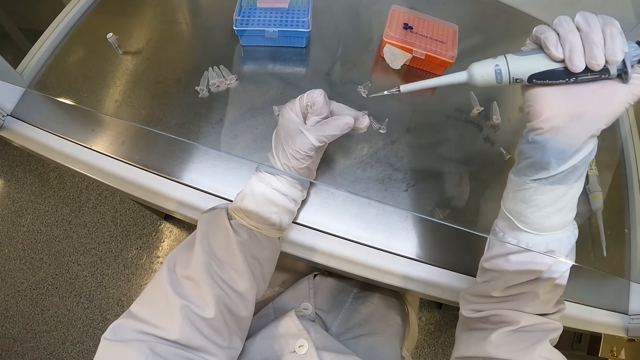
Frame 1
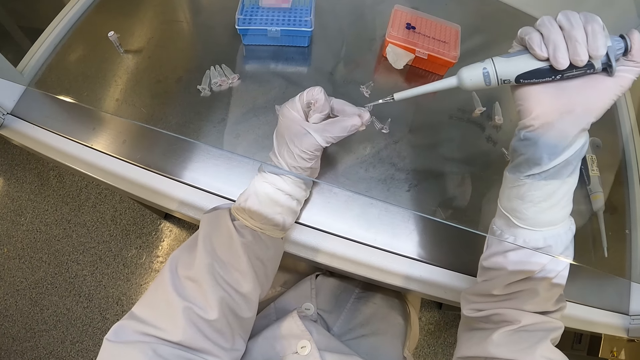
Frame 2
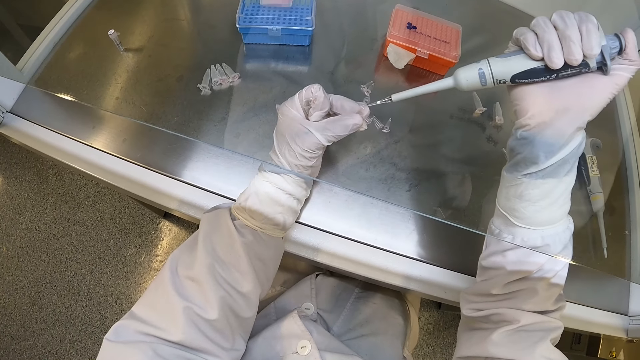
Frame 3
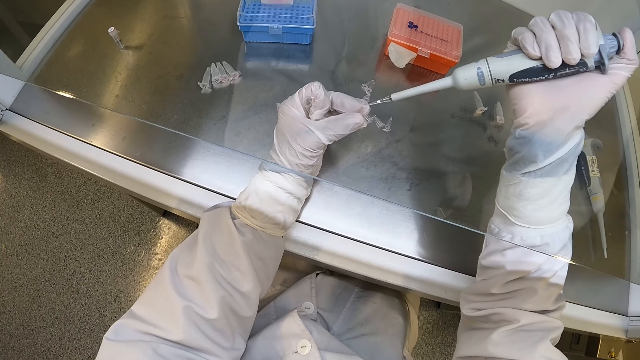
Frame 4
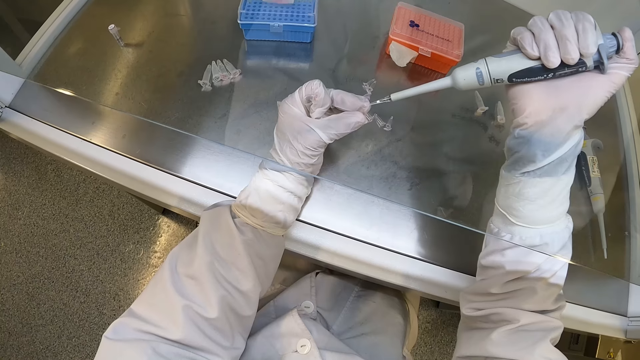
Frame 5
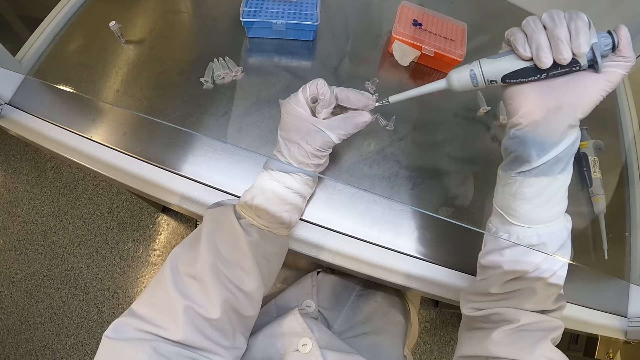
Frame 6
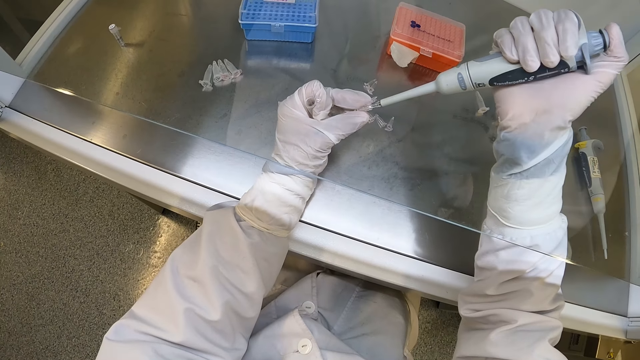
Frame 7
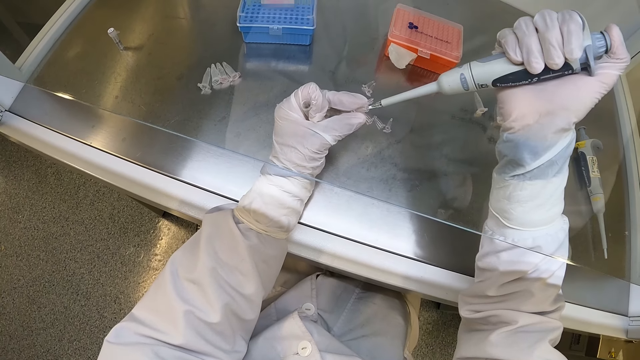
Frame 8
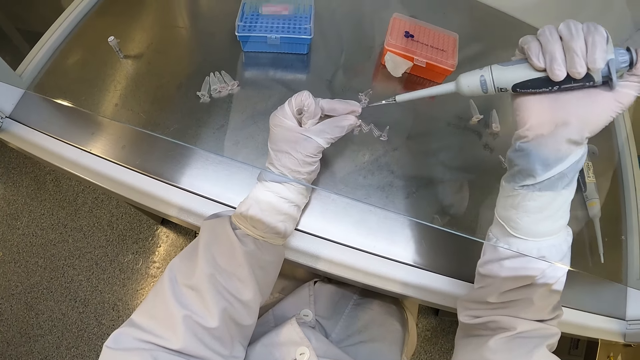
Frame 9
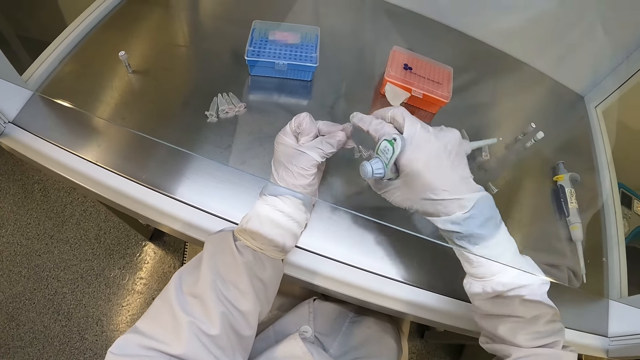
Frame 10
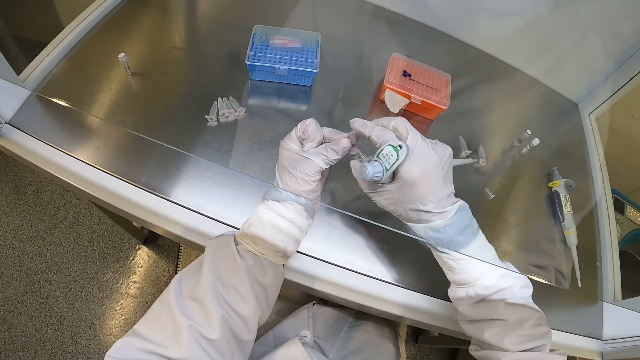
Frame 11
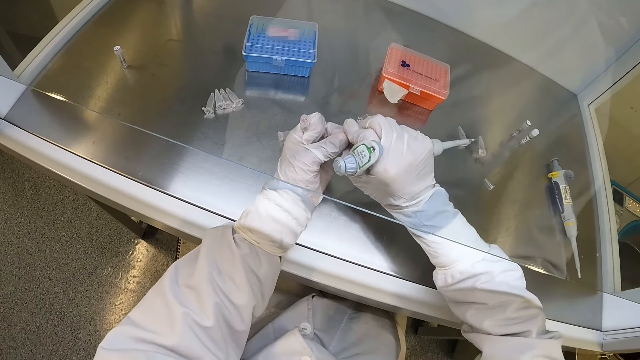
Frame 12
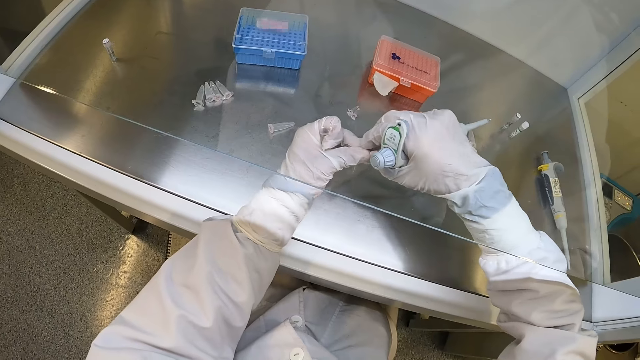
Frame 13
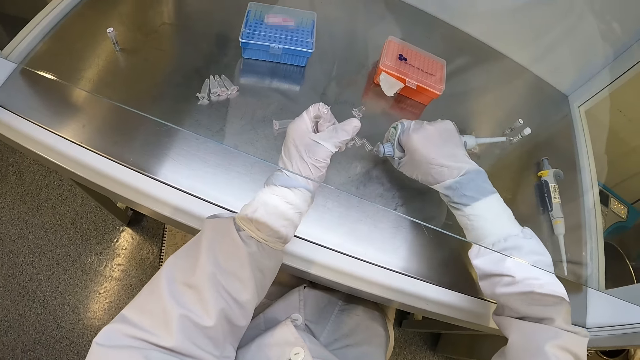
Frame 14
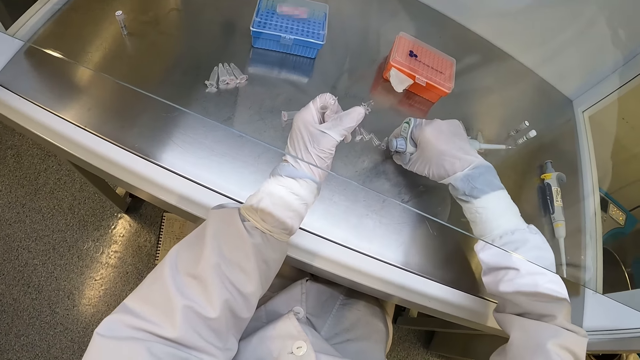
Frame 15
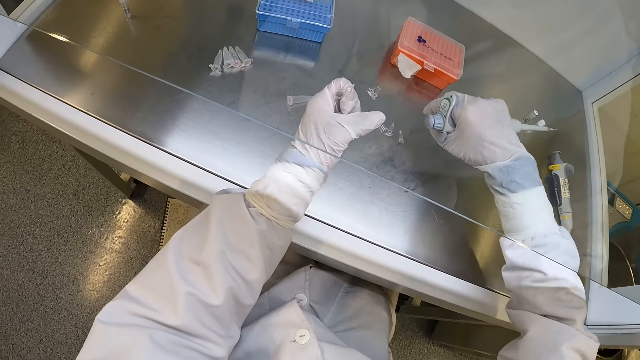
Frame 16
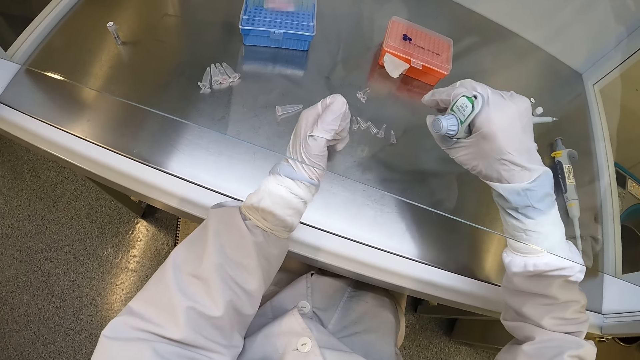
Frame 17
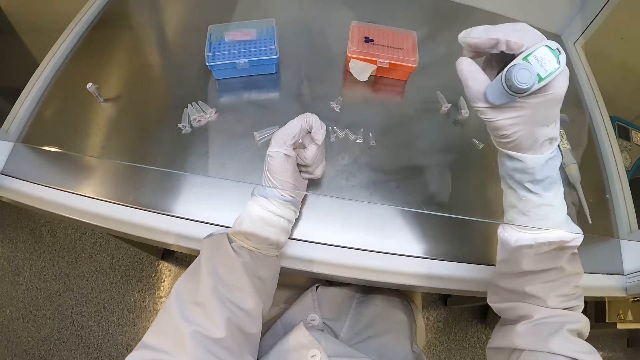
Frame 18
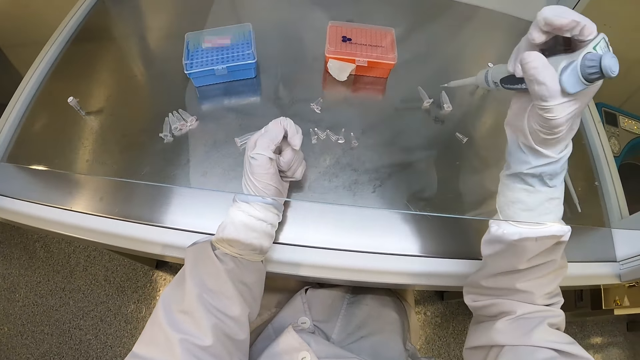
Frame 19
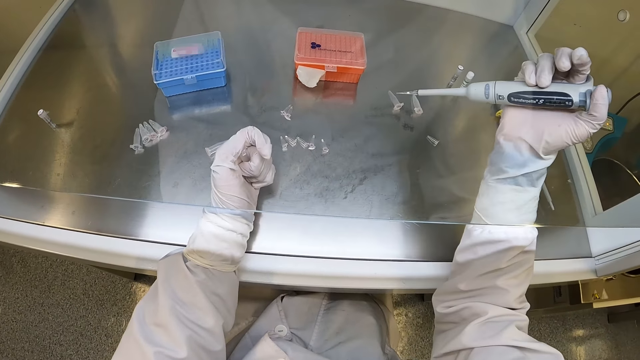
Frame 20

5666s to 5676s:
The camera wearer holds microtubes. He presses the liquid out of the pipette with his right hand into the plastic container or microtube in his left hand. He holds the microtube, holds the micropipette. He closes the plastic container in his left hand with his right hand. He holds the microtube, holds the micropipette. He passes the plastic container from his left hand to his right hand. He drops the plastic container on the table with his right hand. He holds the micropipette, closes the microtube.

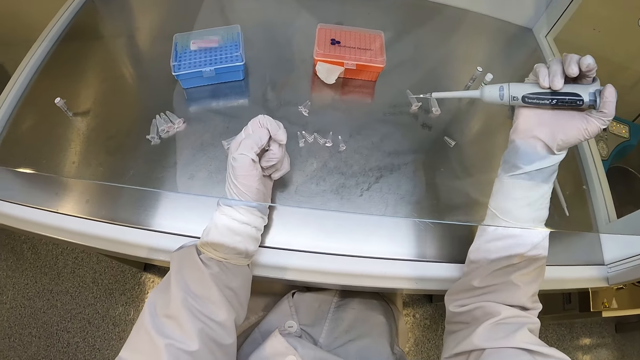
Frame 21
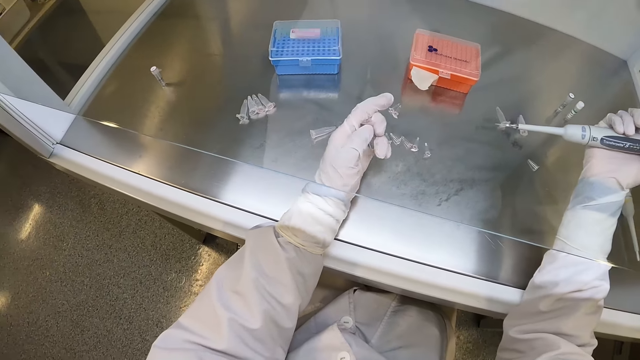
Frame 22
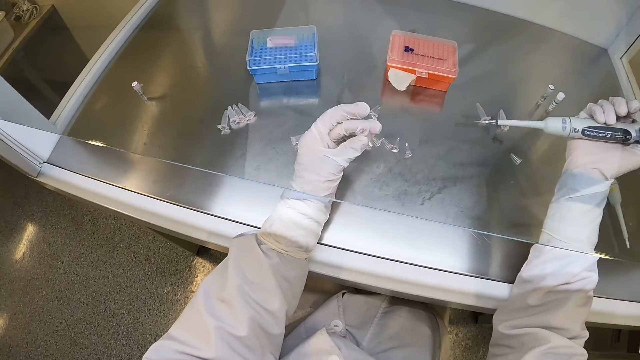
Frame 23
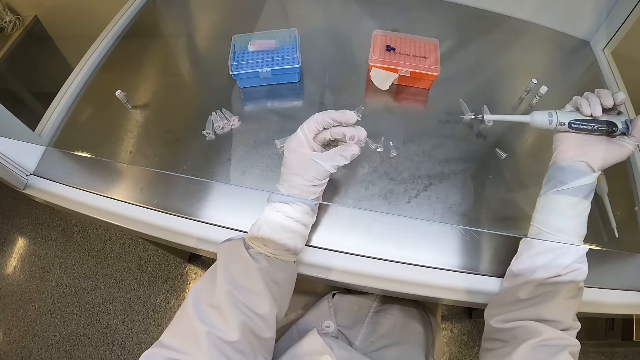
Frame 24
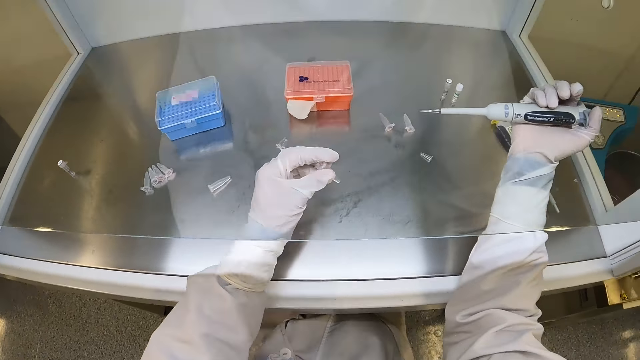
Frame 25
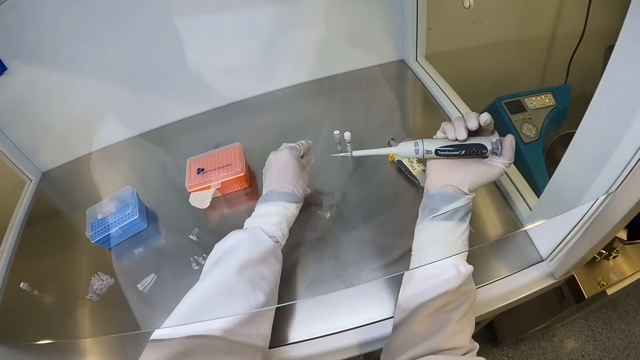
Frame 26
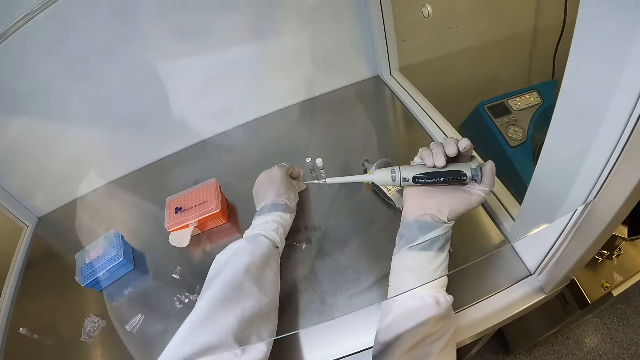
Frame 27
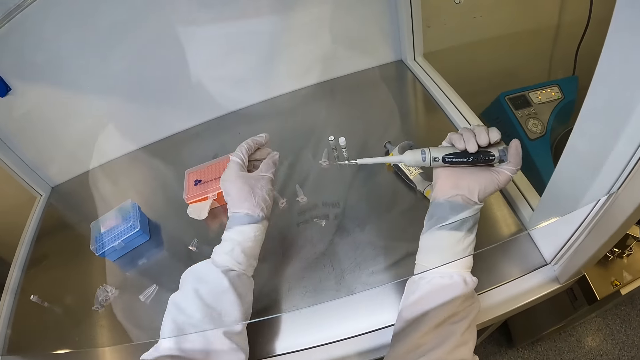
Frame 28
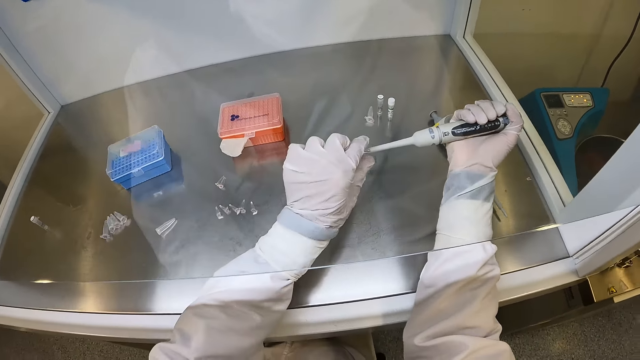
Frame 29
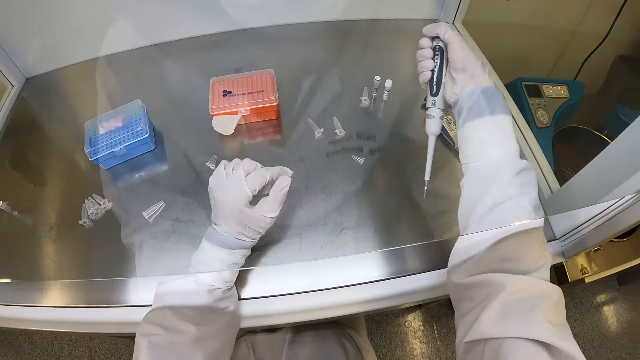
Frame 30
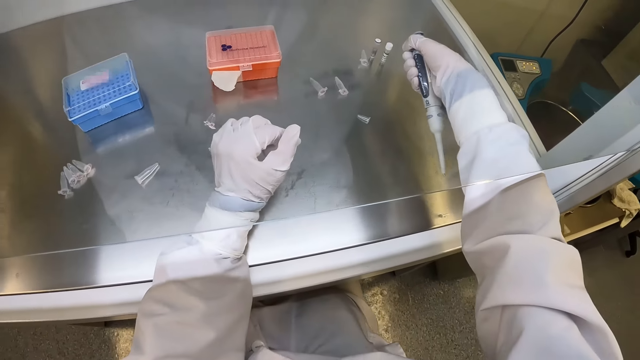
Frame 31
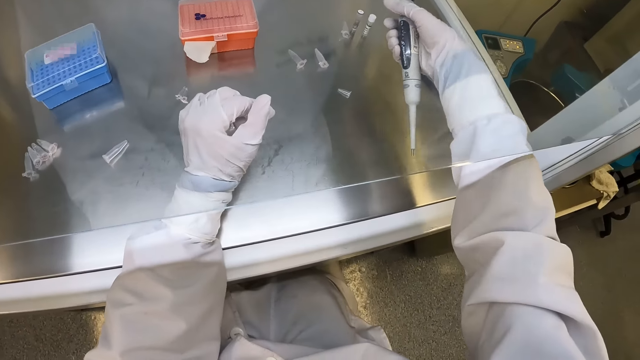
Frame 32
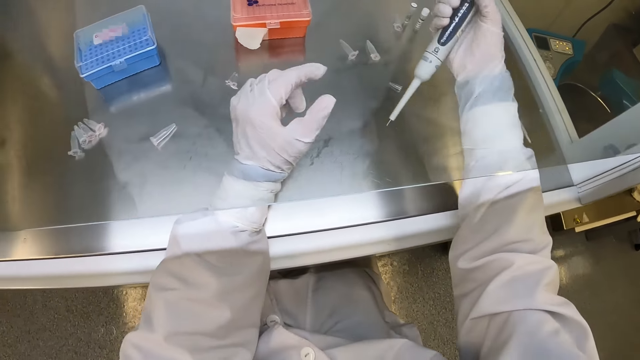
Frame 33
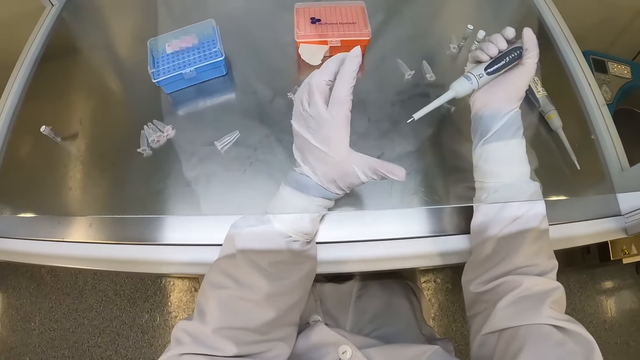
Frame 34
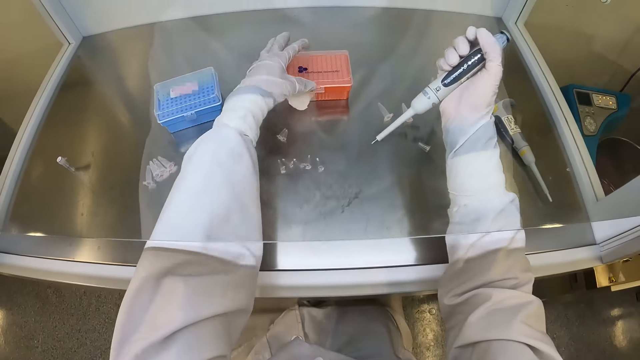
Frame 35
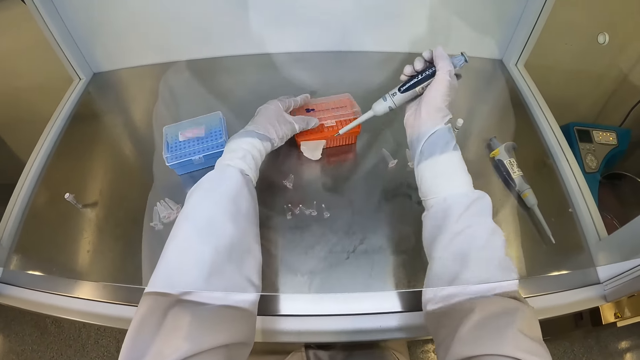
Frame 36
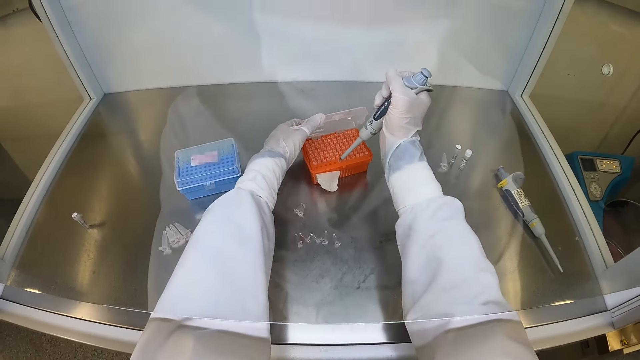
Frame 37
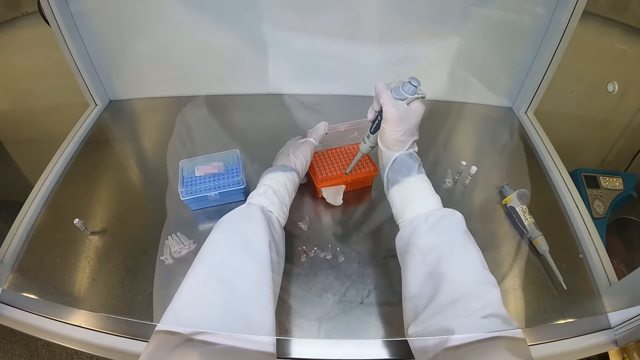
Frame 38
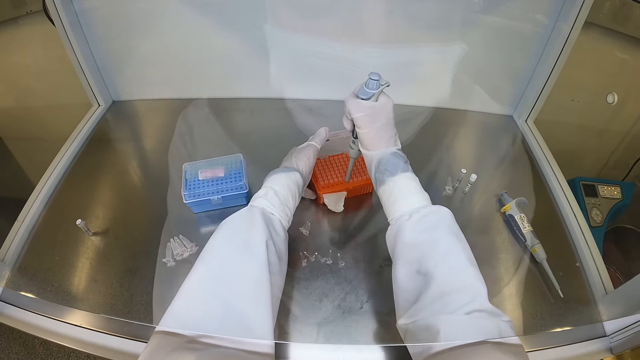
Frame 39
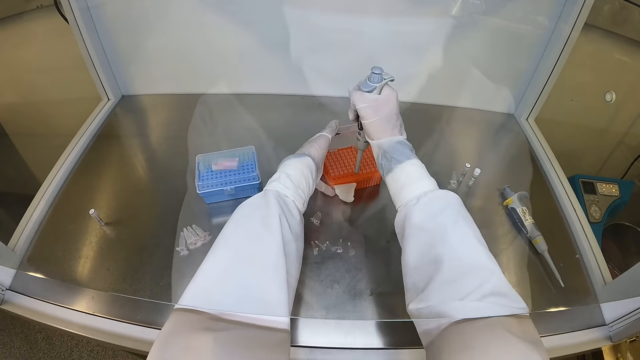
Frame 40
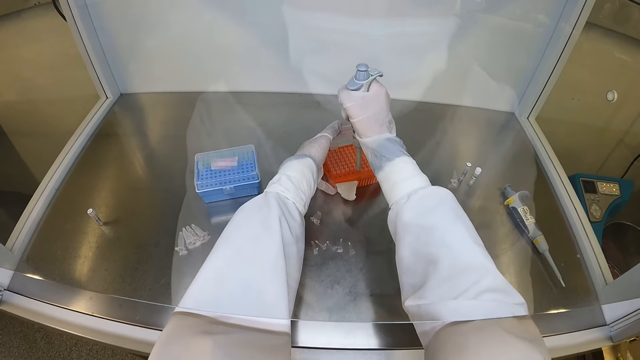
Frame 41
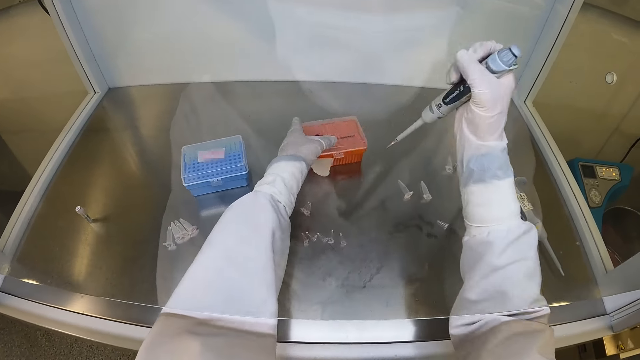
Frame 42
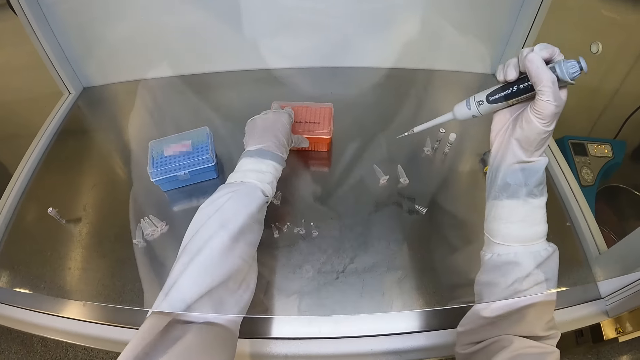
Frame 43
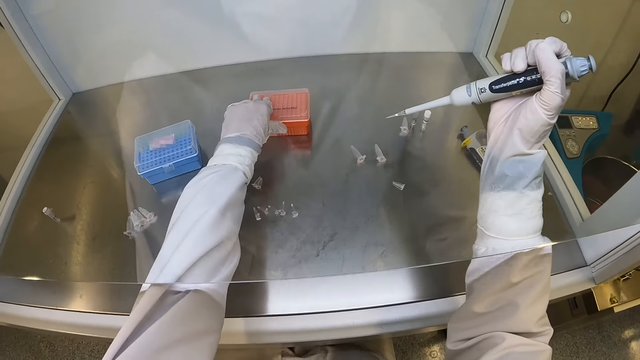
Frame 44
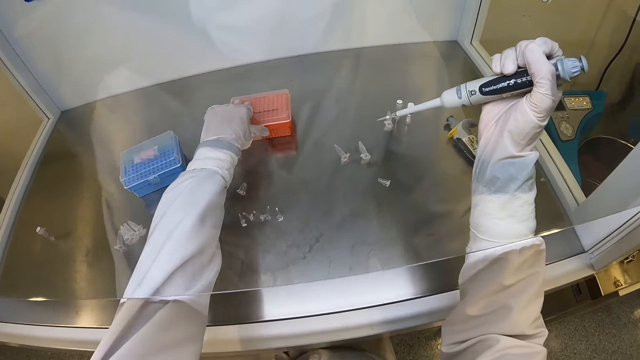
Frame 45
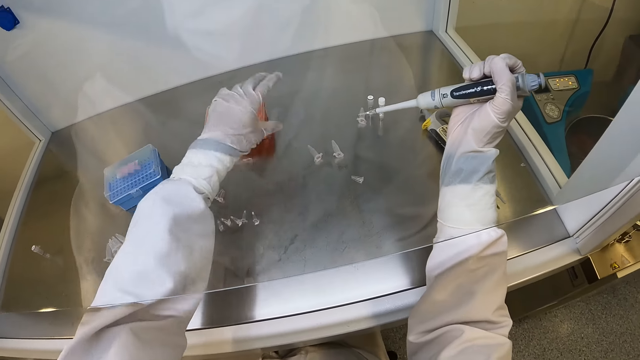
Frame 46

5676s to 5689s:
The camera wearer holds the microtube, holds the micropipette. He holds the micropipette. He drops the plastic container on the table with his left hand. He ejects the micropipette tip. He presses the liquid out of the pipette with his right hand. He holds the micropipette. He holds the micropipette again. He opens the plastic box or container on the table with his left hand. He holds the container, attaches a tip to the micropipette. He presses the pipette in his right hand in the plastic box on the table. He closes the box of micropipette tips on the lab workbench with his left hand.
